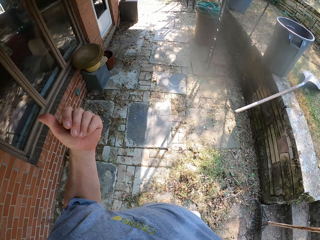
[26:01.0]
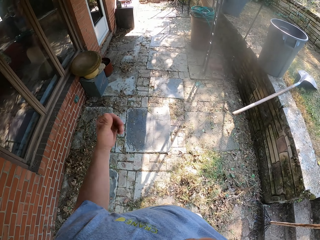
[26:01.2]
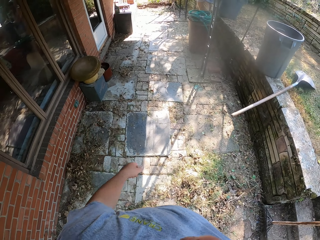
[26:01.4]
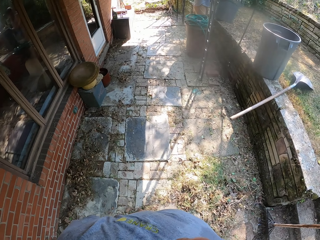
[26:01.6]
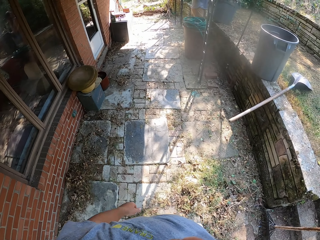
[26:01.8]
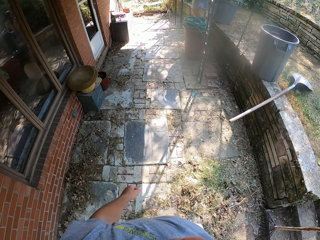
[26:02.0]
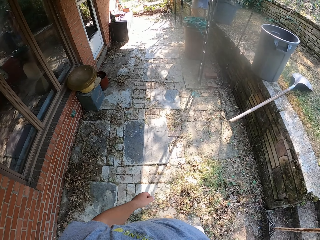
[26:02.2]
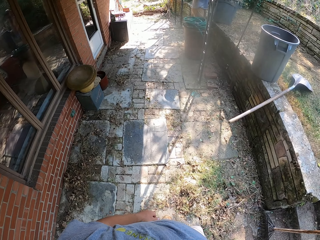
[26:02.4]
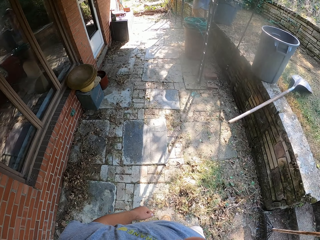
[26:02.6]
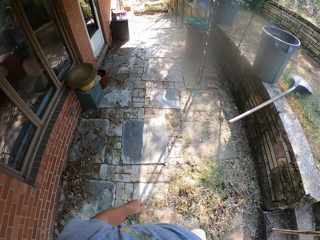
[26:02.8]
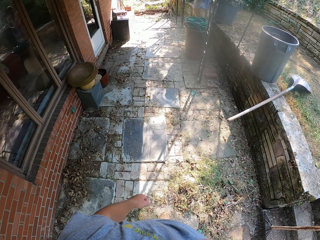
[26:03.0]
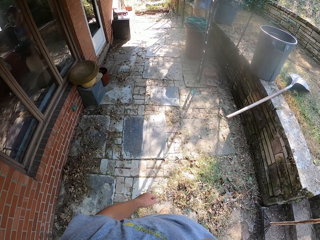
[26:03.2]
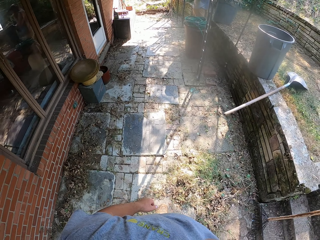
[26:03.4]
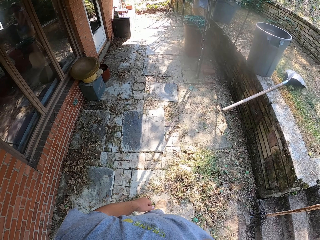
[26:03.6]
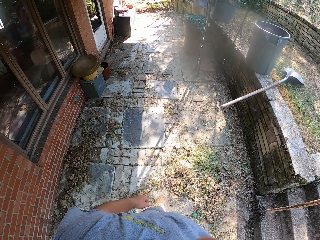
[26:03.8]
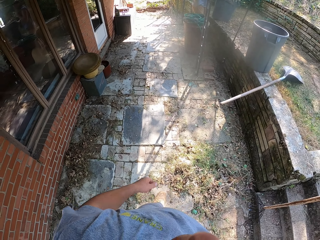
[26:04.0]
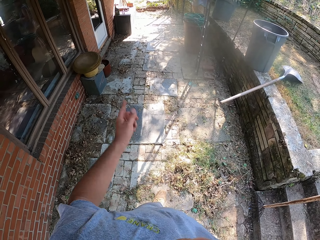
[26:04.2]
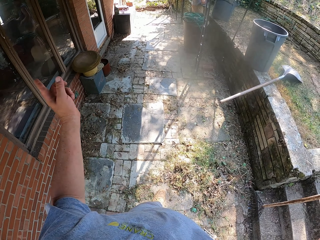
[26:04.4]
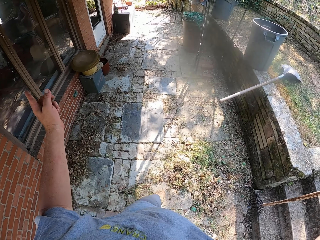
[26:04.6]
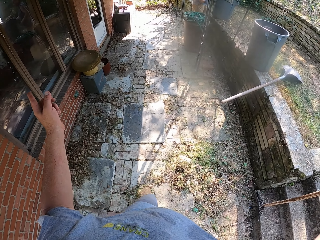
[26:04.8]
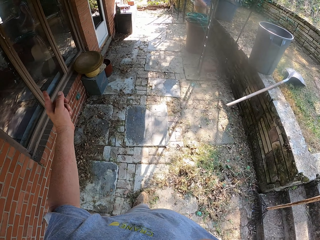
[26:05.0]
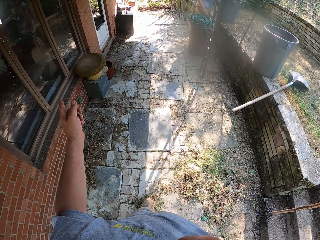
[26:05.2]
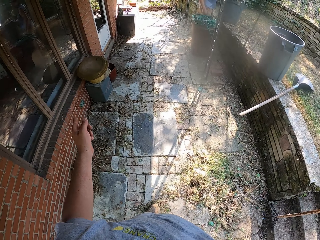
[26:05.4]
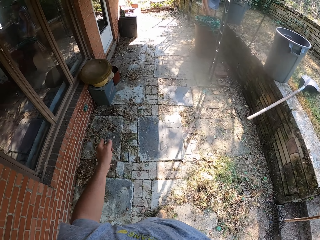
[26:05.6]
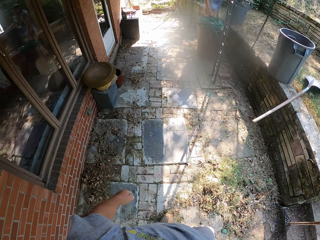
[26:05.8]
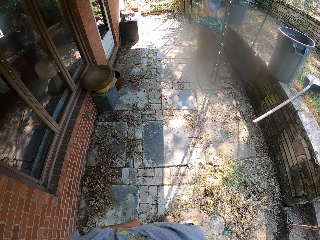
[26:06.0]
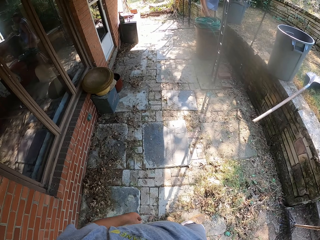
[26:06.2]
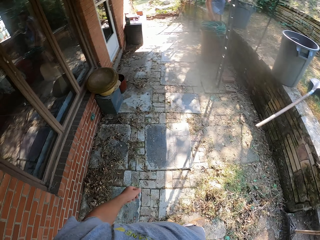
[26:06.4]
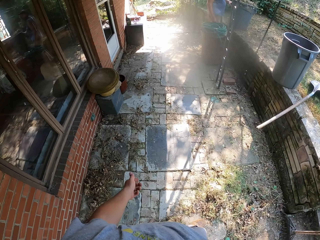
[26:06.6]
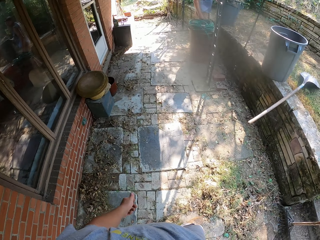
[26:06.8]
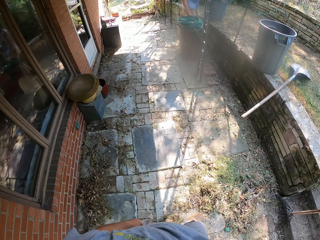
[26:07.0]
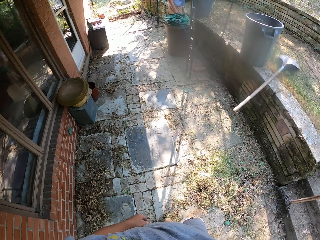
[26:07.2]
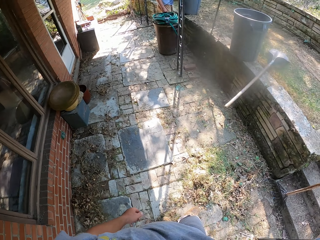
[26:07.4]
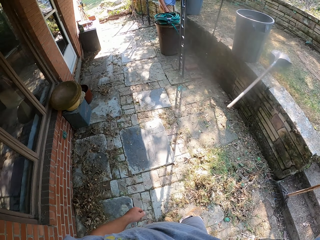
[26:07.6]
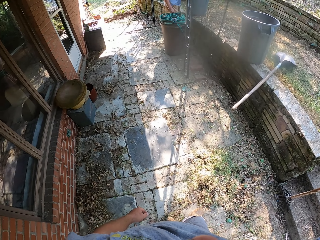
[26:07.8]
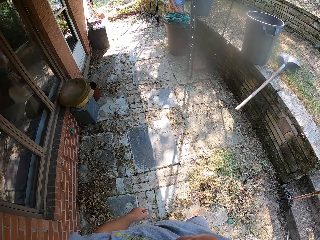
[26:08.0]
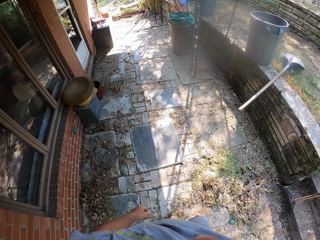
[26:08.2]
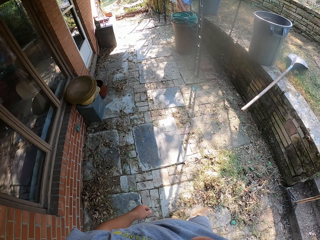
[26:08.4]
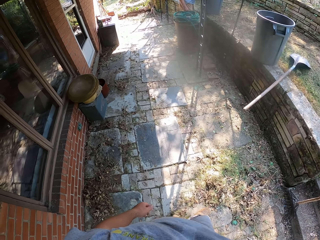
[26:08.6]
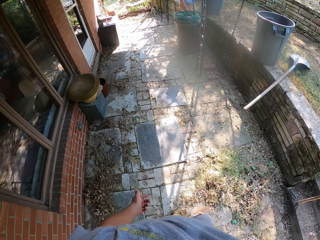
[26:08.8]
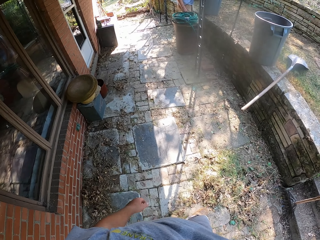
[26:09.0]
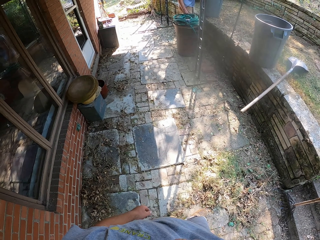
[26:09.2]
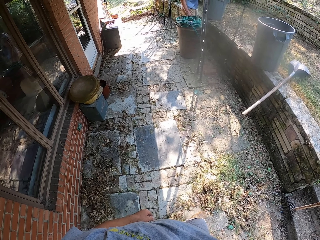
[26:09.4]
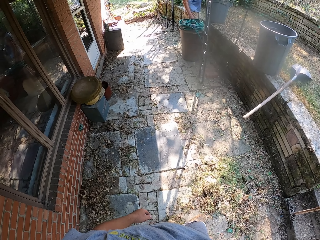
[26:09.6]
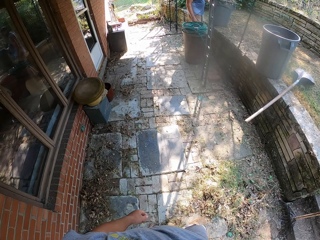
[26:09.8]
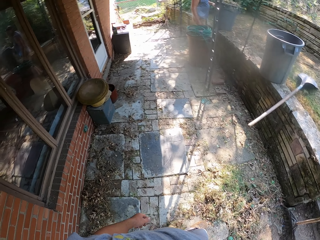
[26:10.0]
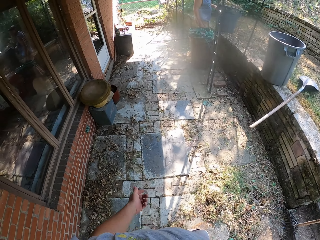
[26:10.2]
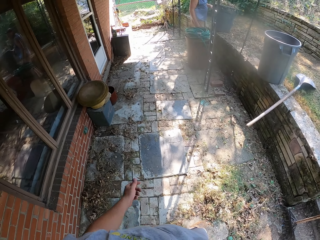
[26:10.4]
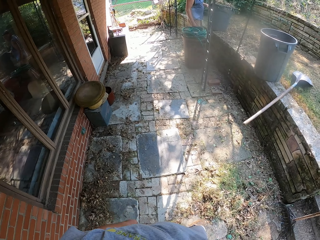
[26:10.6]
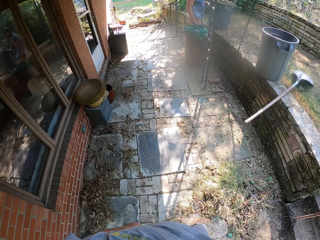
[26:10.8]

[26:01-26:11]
The camera wearer stretches the hand. They look around.

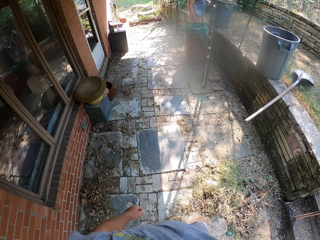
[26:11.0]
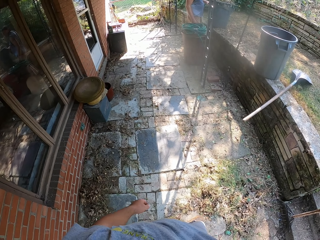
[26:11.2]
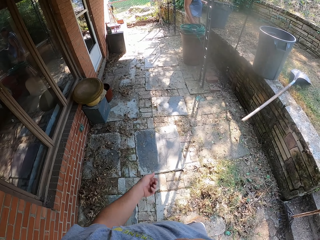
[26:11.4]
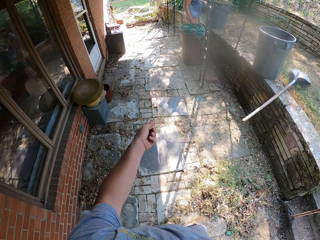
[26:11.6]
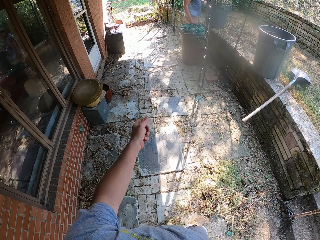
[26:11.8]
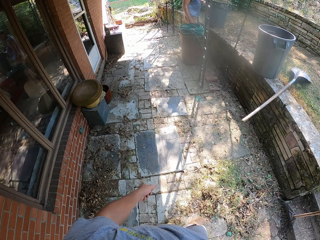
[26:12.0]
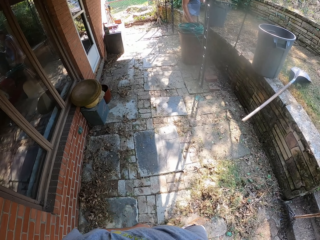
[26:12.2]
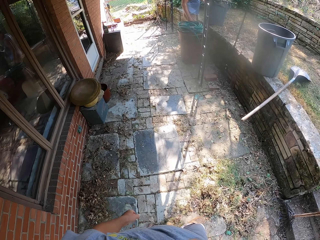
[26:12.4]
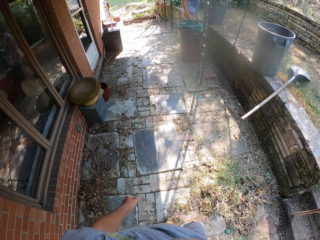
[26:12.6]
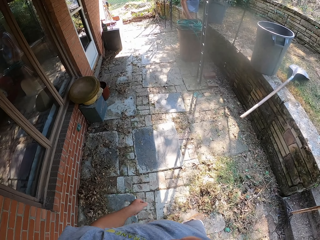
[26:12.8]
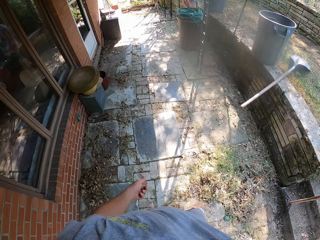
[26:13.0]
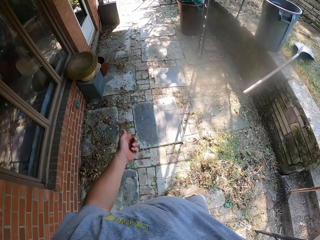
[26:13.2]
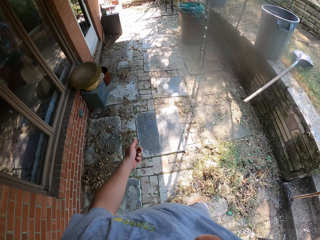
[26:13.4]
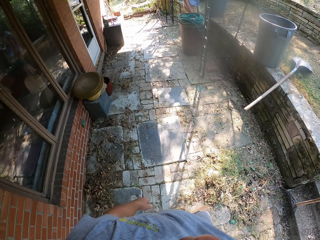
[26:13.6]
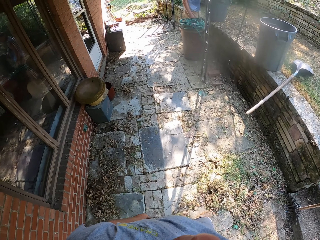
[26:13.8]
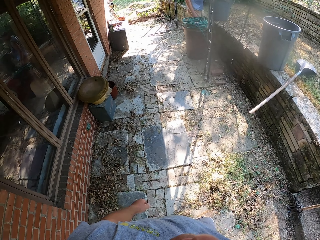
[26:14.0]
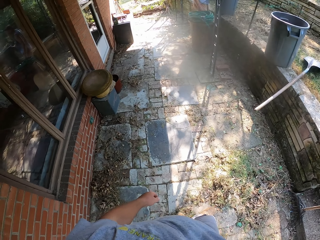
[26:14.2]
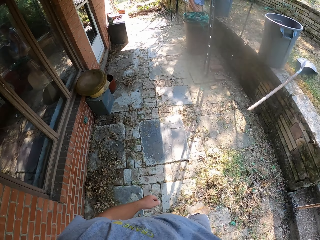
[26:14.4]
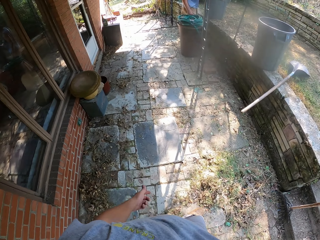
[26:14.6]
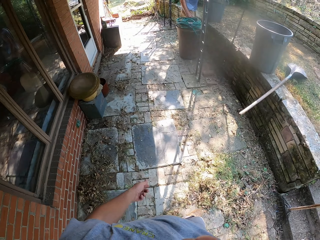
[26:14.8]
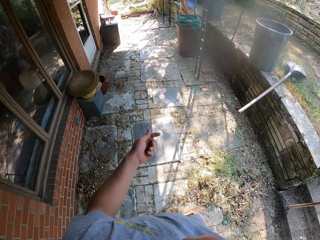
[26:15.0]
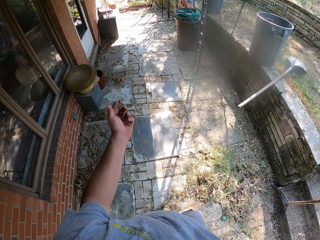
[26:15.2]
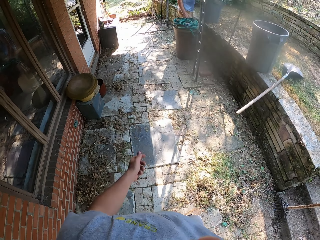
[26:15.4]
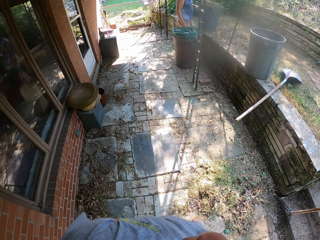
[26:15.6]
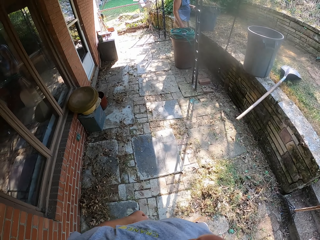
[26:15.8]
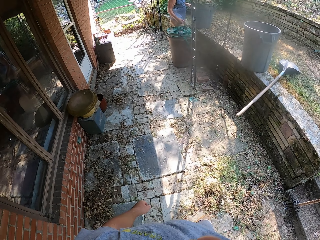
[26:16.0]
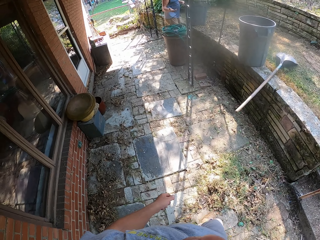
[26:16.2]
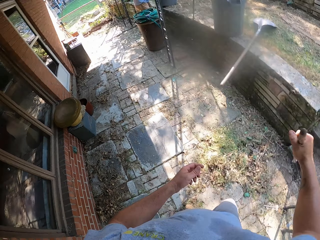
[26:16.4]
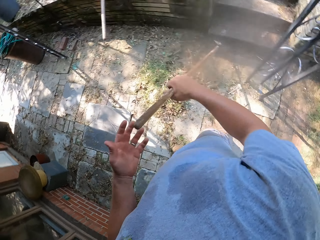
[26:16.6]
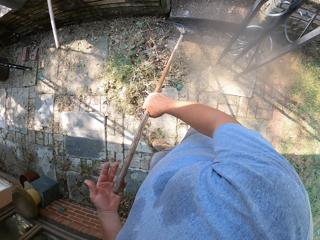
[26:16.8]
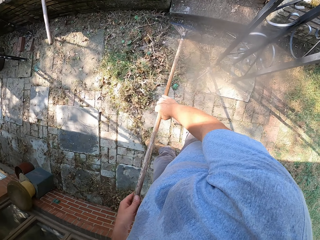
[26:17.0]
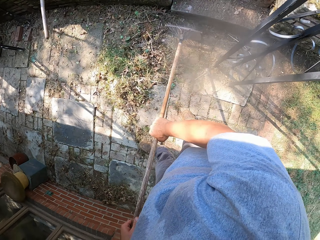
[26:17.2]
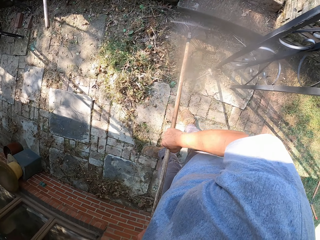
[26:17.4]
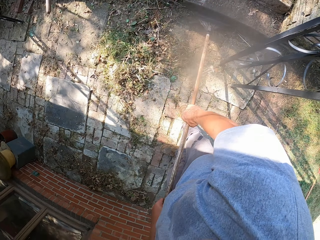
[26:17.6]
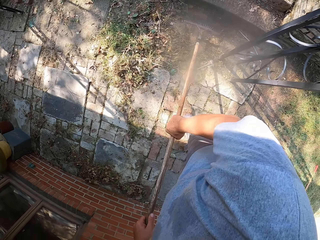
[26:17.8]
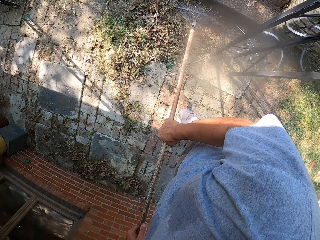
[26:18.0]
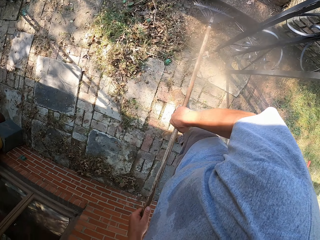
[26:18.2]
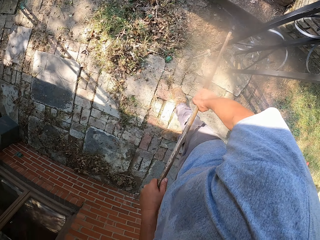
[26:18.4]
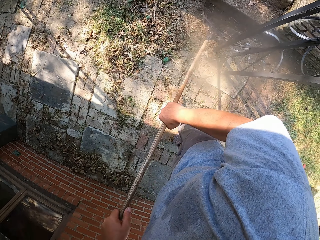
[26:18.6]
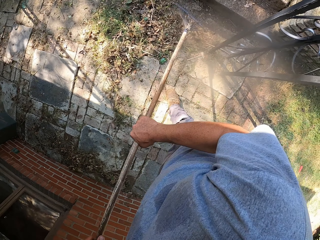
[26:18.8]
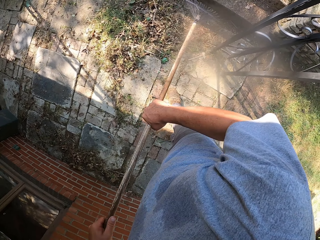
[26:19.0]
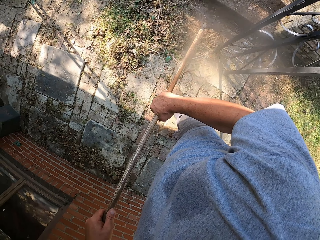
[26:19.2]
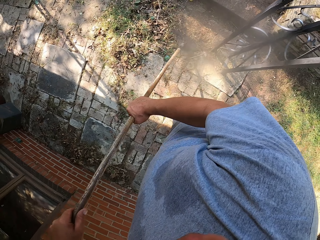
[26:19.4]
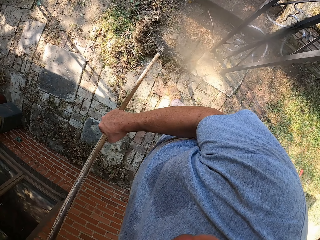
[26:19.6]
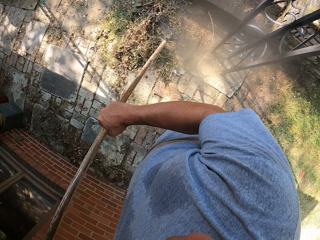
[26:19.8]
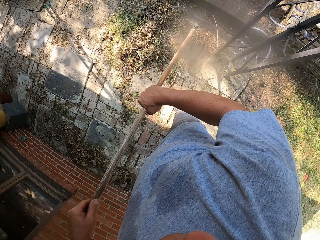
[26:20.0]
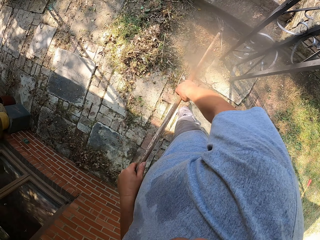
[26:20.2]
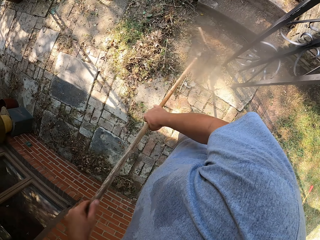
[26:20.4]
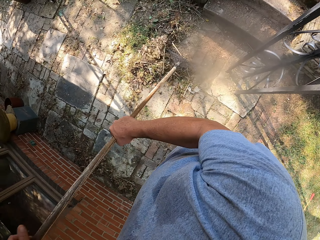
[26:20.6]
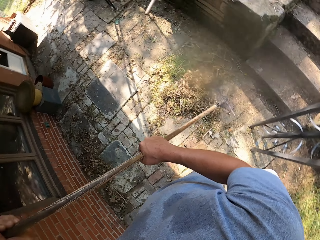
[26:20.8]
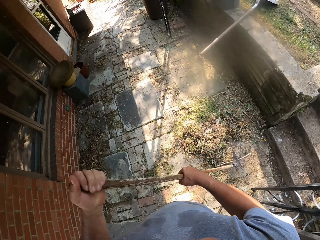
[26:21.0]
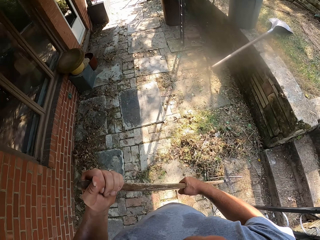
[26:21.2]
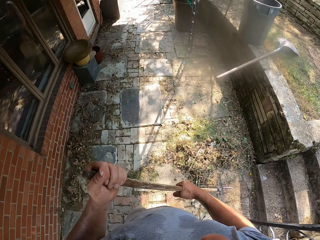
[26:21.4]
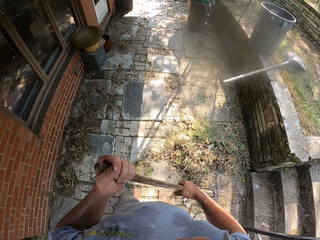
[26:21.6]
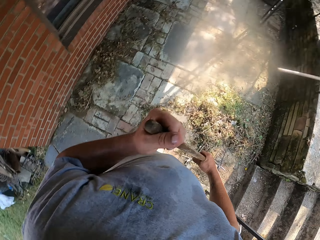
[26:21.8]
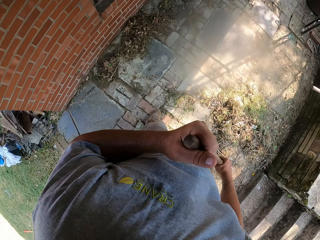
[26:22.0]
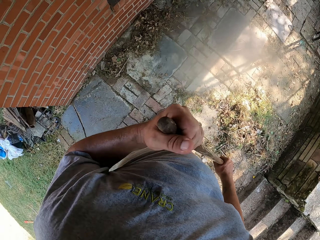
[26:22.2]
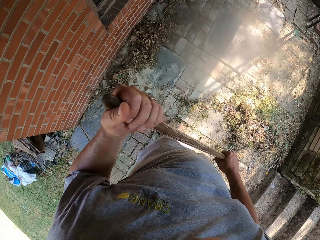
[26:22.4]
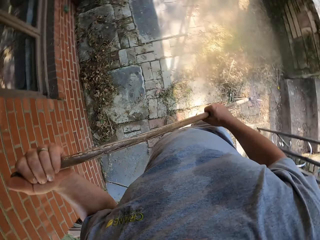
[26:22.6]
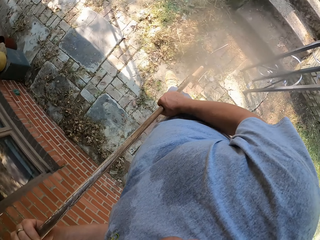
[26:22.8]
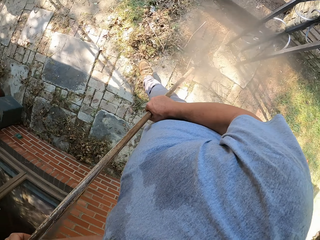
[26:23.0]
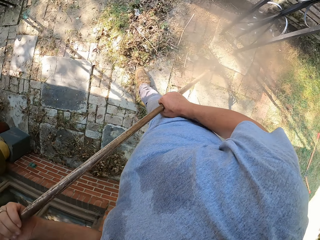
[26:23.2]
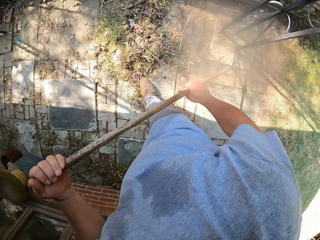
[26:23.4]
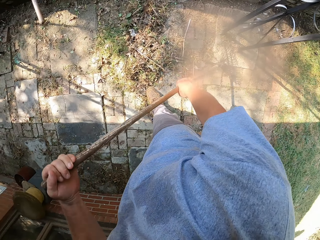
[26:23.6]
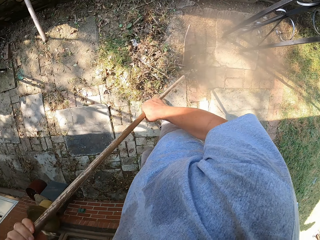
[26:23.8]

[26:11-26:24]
The camera wearer stretches the hand. They look around. They sweep the grass on the footpath with a rake. They look around.
